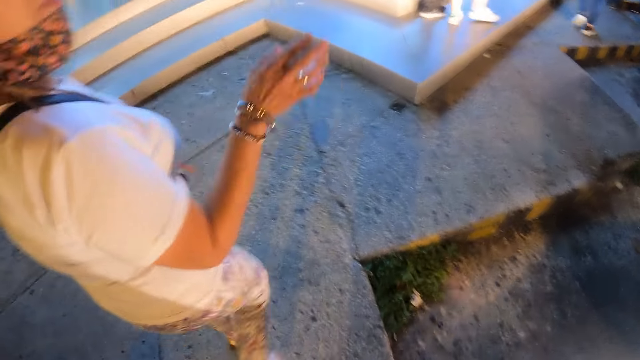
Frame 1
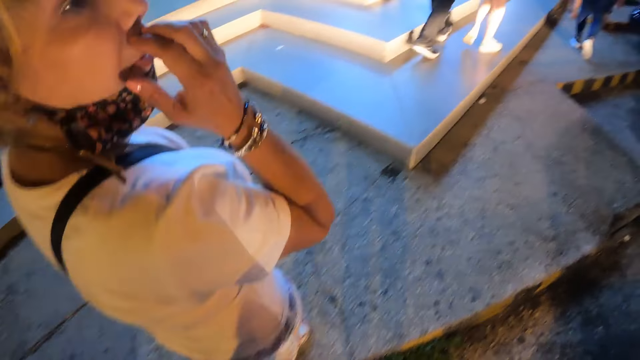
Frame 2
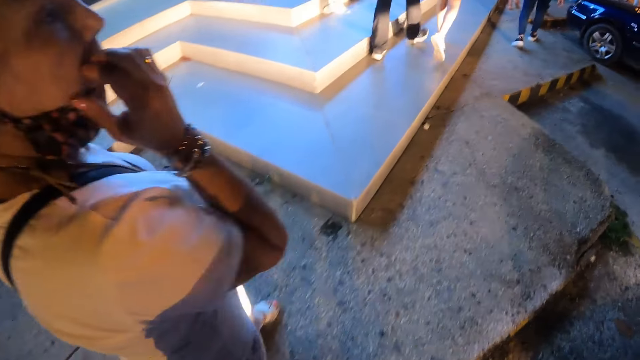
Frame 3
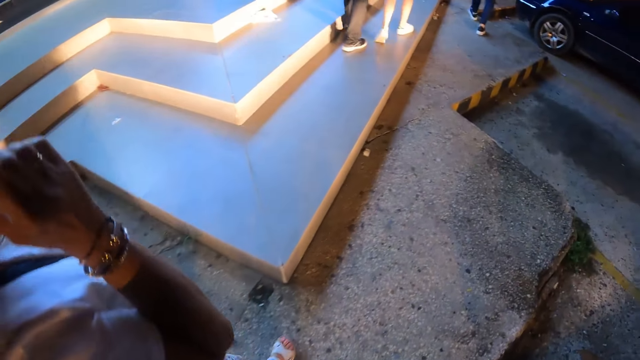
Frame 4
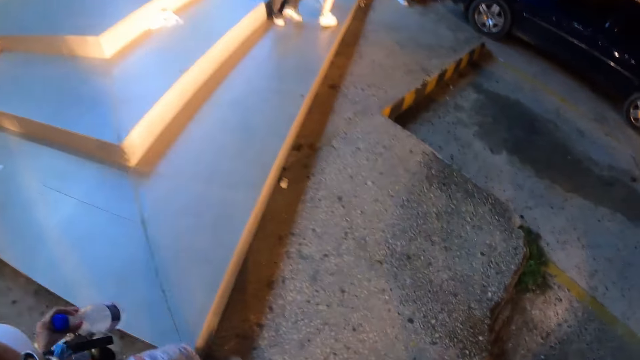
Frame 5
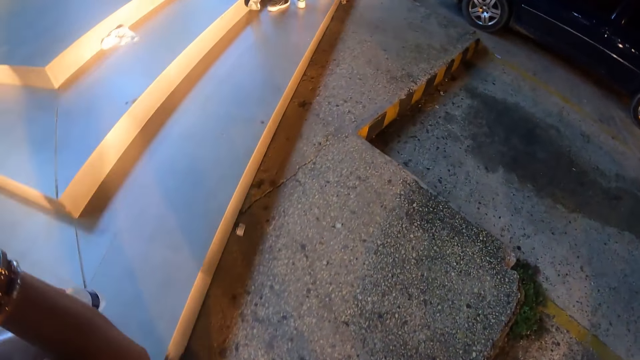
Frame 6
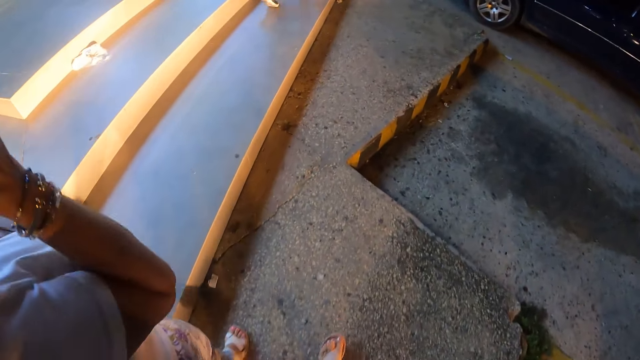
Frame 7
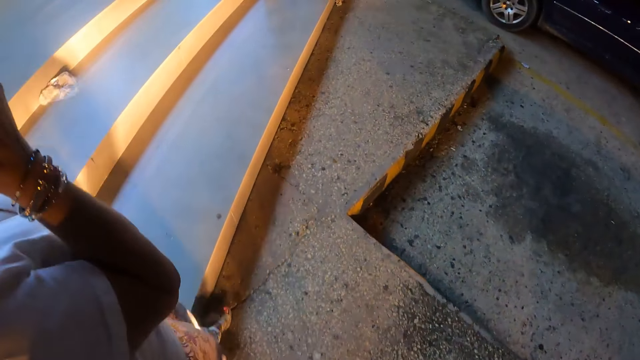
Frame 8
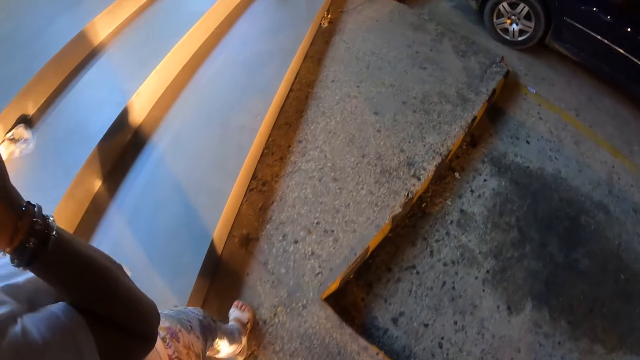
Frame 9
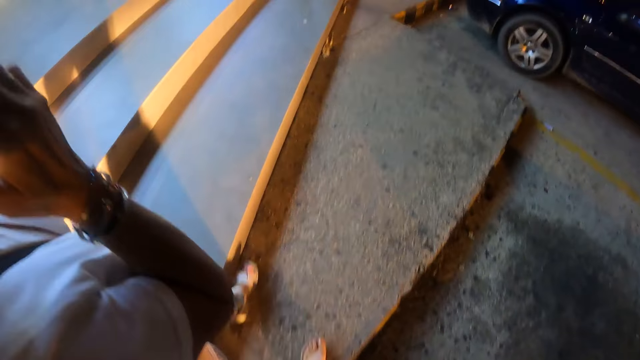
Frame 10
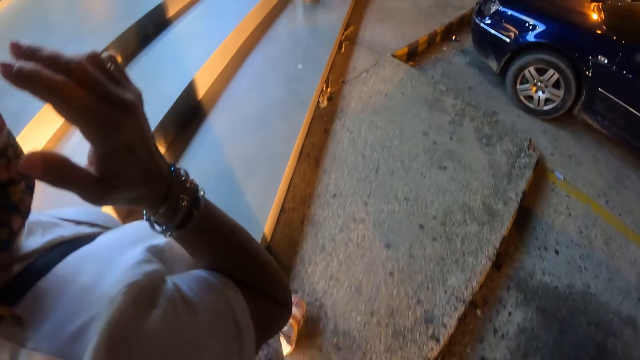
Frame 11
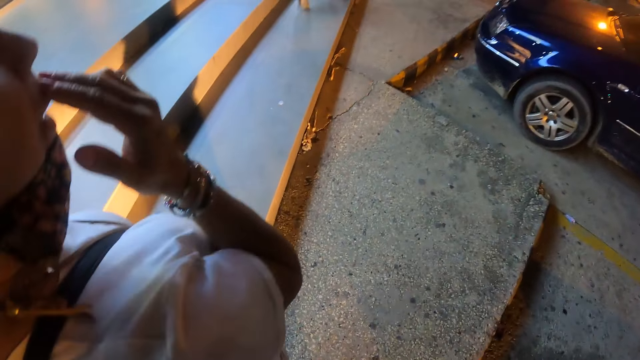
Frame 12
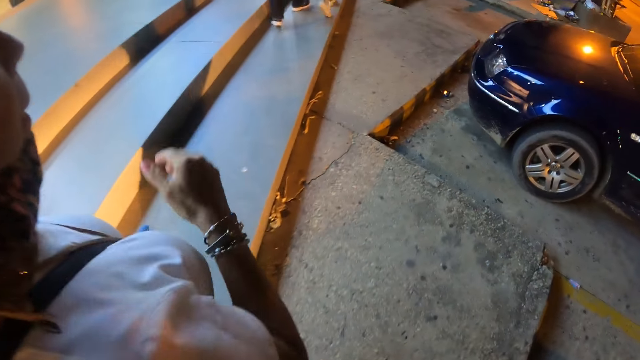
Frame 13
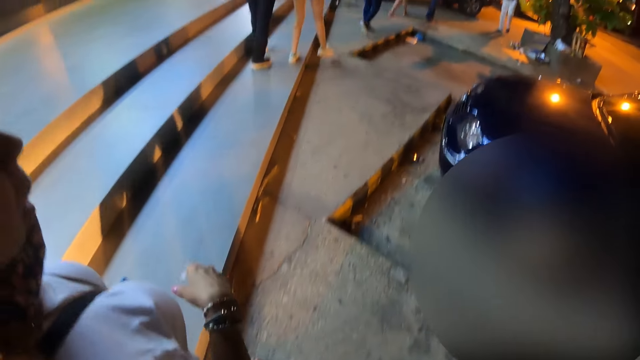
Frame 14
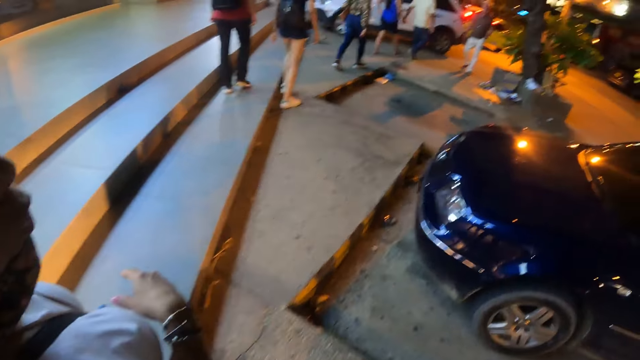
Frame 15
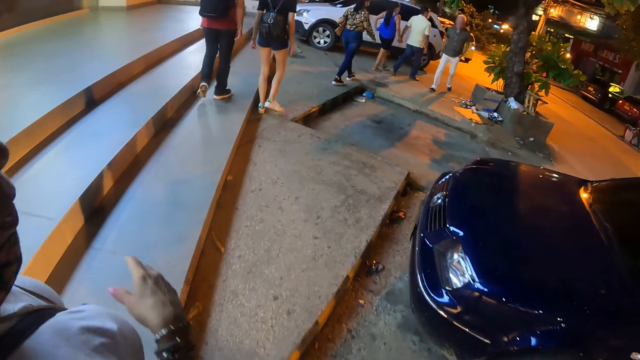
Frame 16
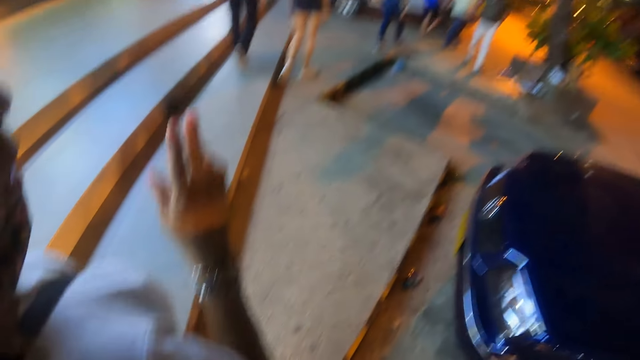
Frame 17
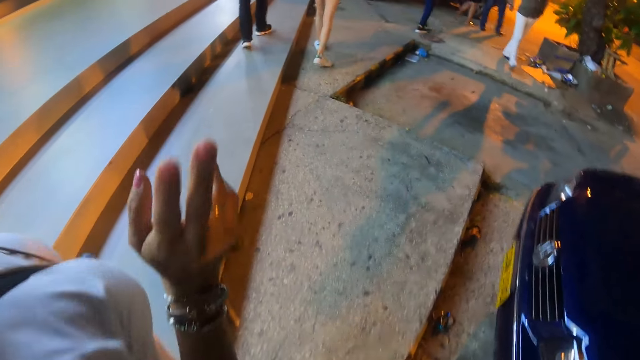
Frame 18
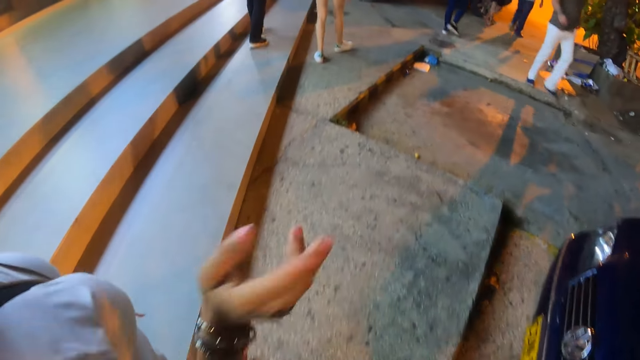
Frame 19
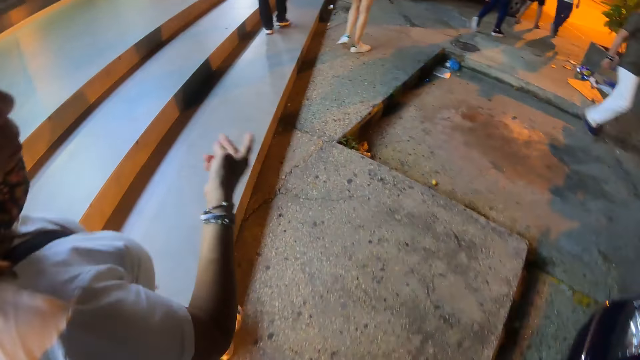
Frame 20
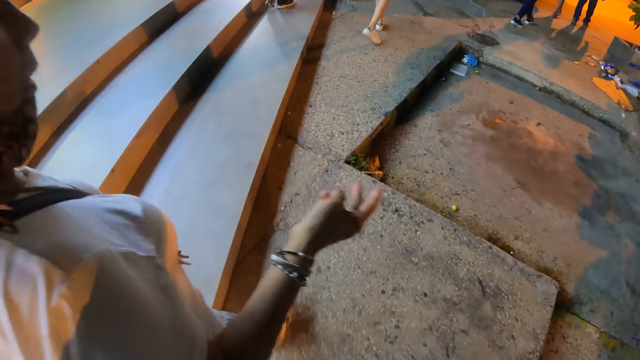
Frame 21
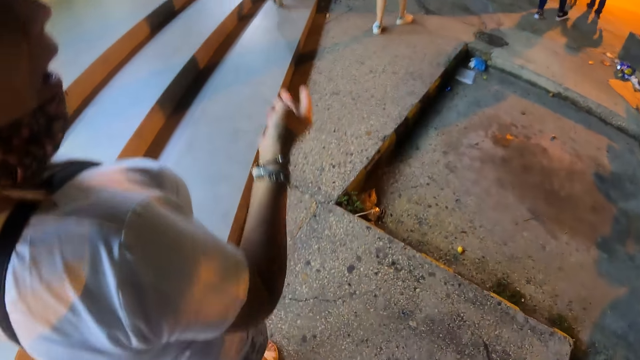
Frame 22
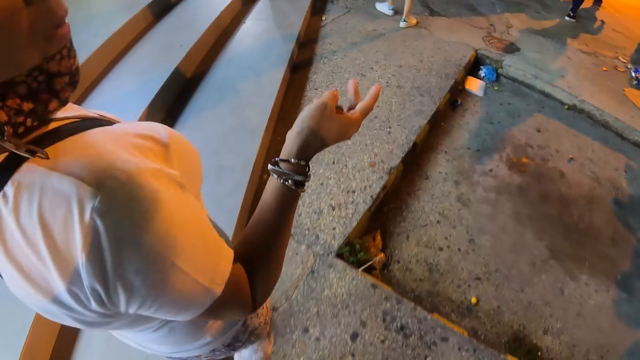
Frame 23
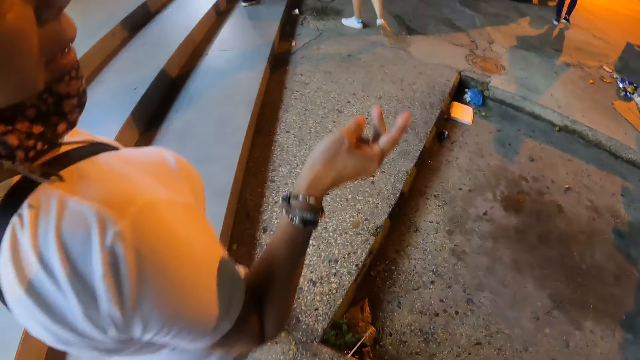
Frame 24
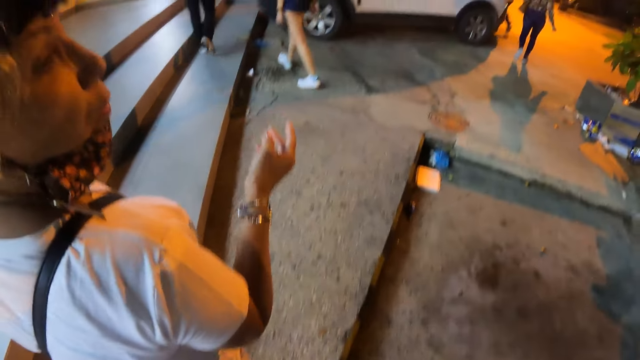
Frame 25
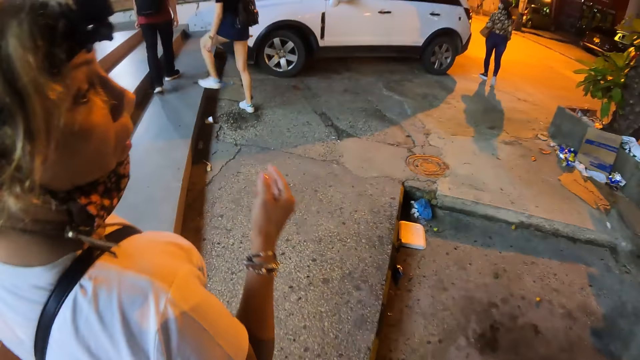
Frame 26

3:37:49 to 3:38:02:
The camera wearer scratches the face with the right hand. A woman carries a bottle on the sidewalk. The camera wearer walks on the sidewalk. They interact with the woman. The woman walks on the sidewalk. The camera wearer interacts with the woman. They walk on the sidewalk. The woman makes gestures to the camera wearer.

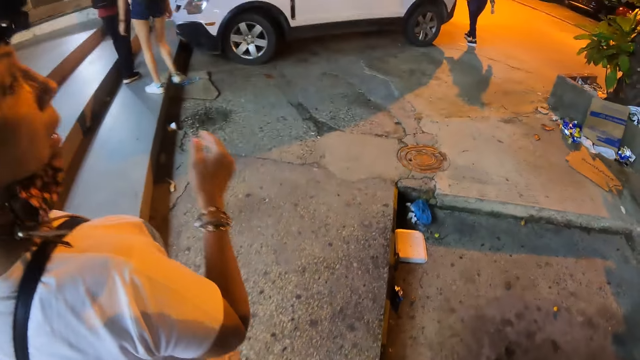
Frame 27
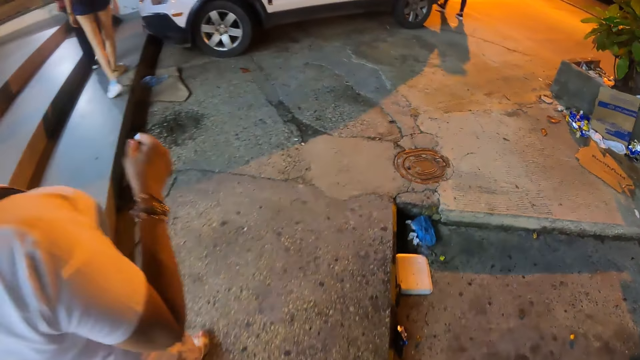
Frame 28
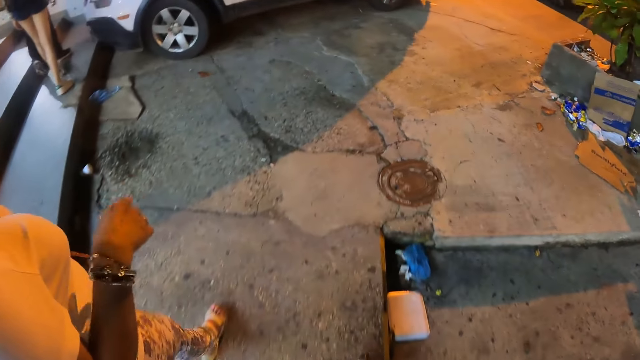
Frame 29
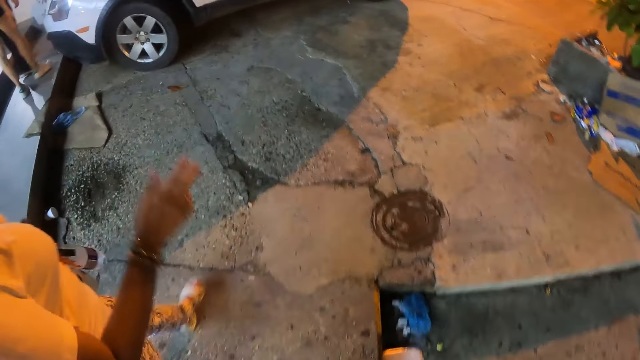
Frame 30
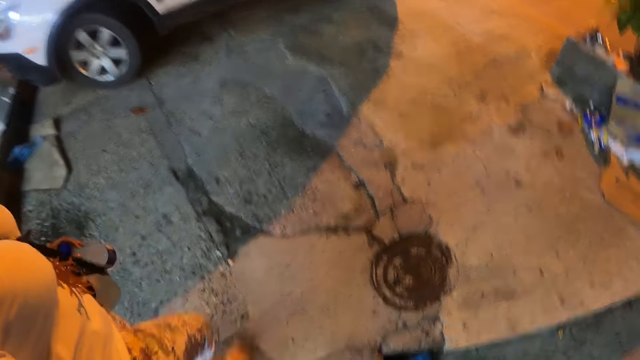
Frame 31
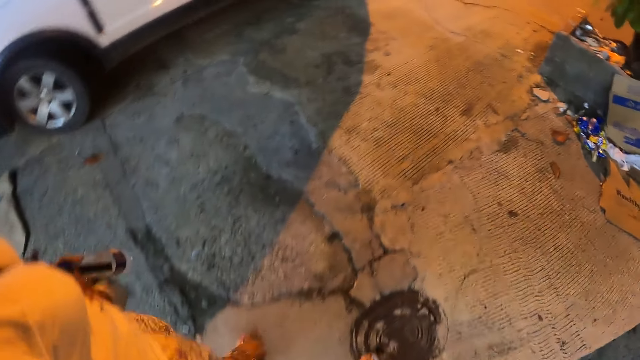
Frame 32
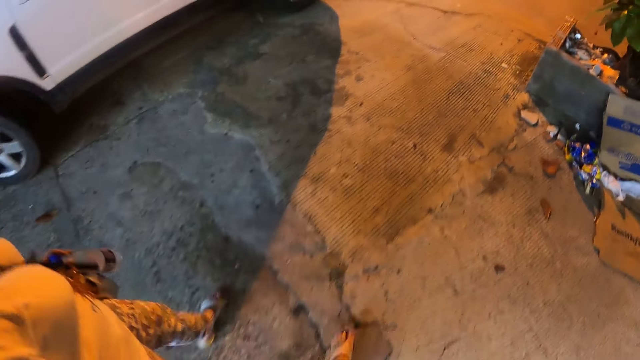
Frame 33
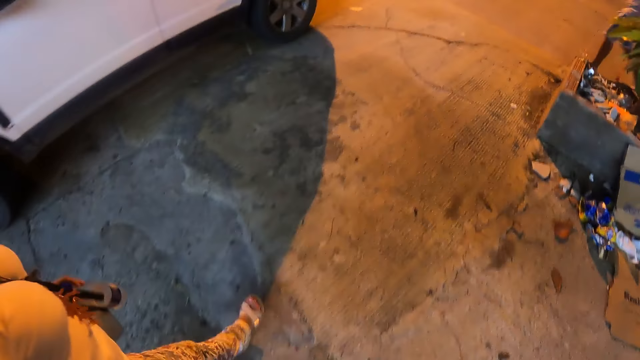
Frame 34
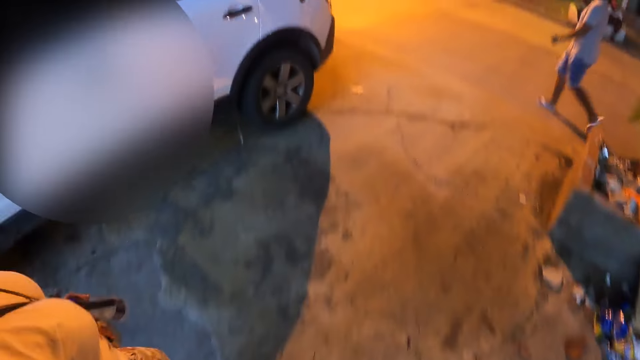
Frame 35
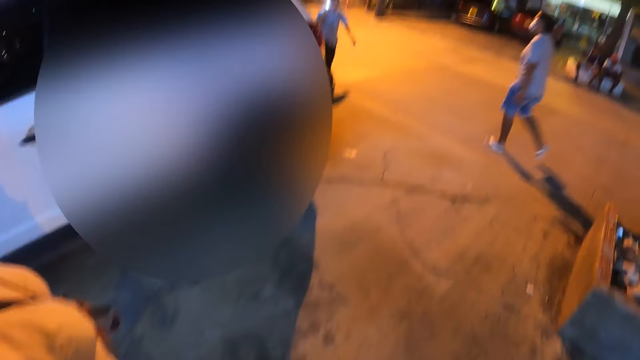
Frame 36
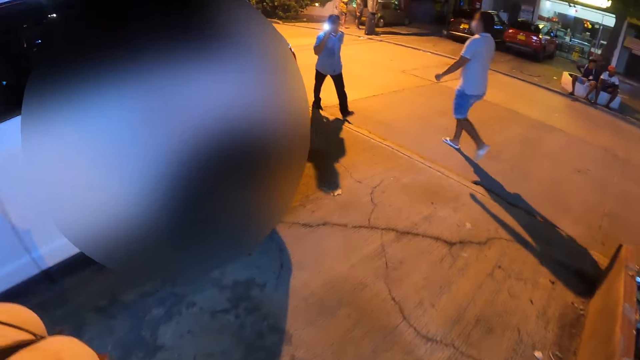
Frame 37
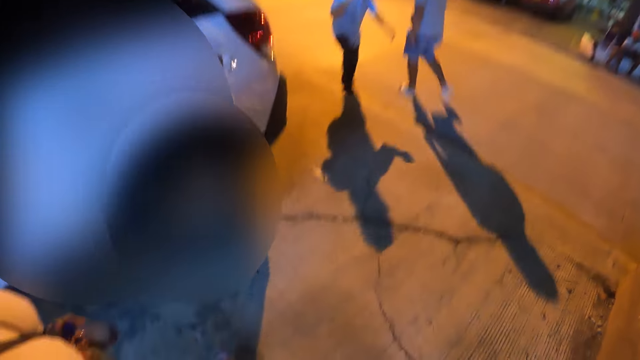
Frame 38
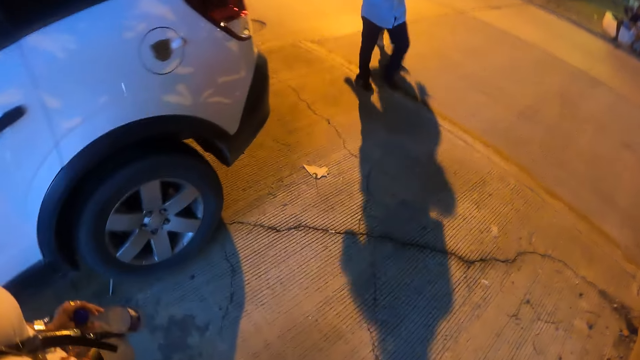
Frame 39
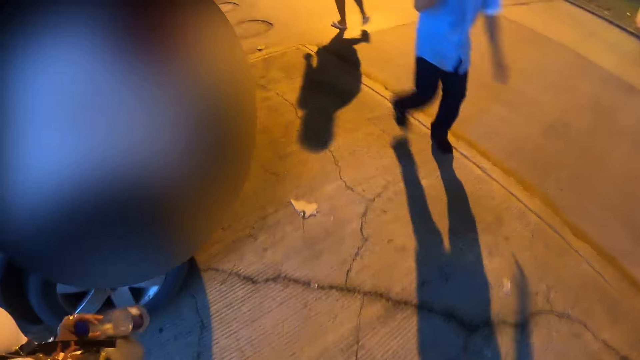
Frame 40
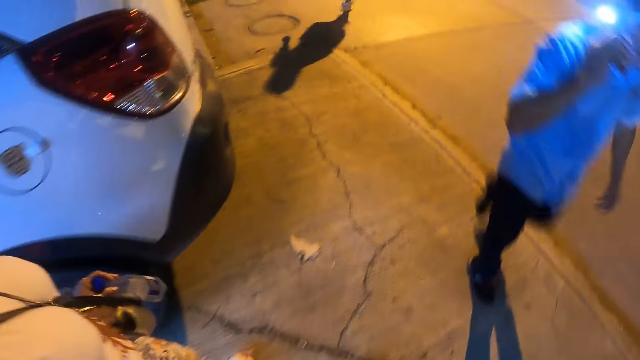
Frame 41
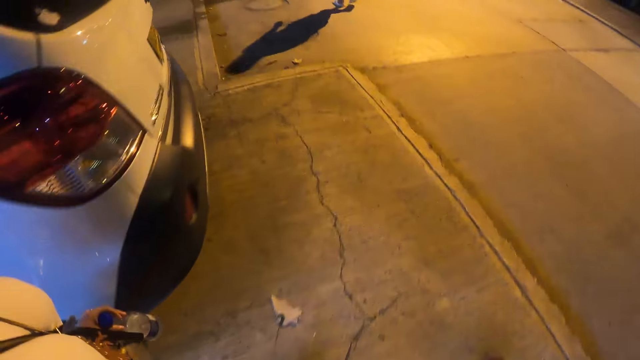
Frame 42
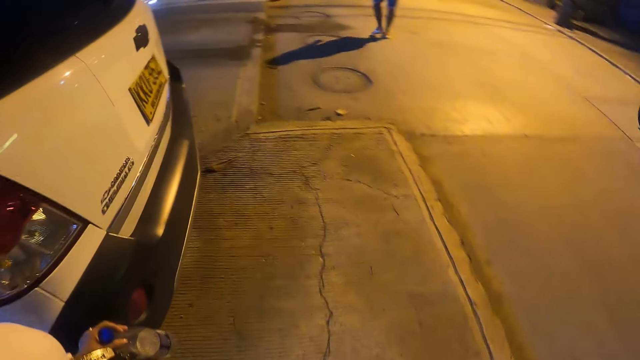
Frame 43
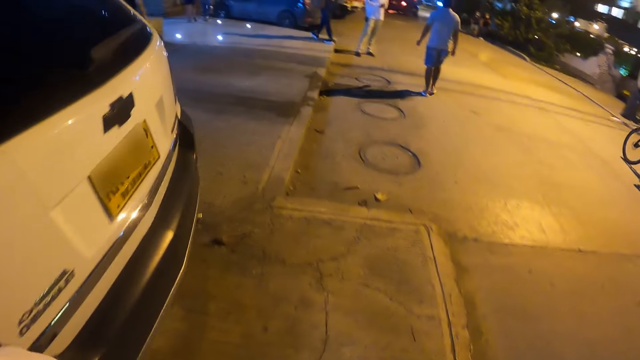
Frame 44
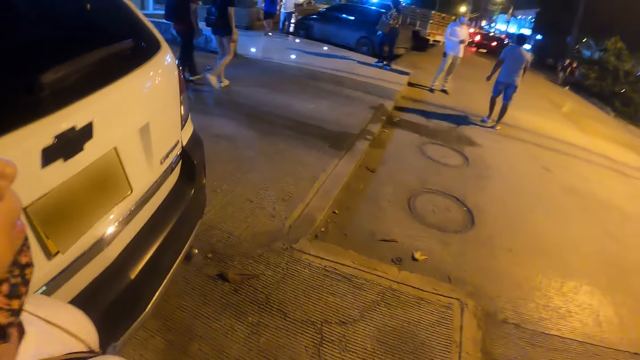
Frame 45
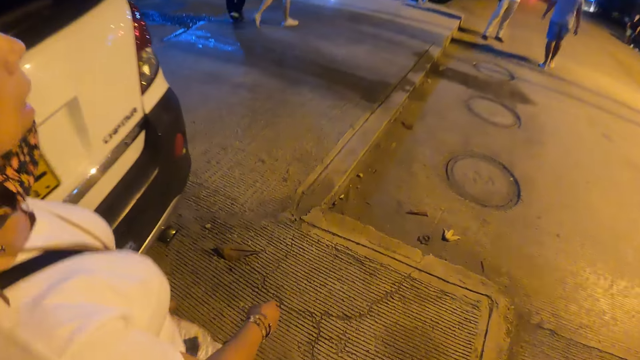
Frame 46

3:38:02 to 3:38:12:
The camera wearer walks on the sidewalk. They interact with a woman. The woman carries a bottle on the sidewalk.
